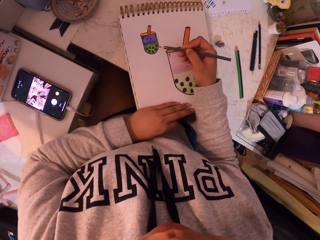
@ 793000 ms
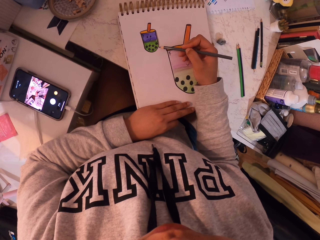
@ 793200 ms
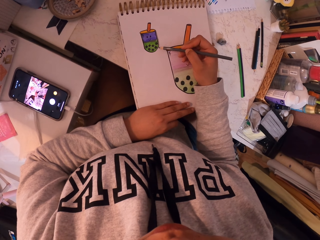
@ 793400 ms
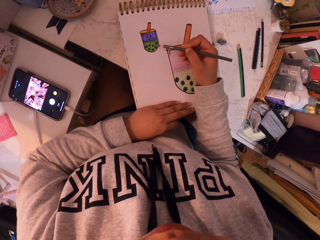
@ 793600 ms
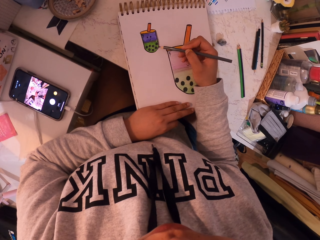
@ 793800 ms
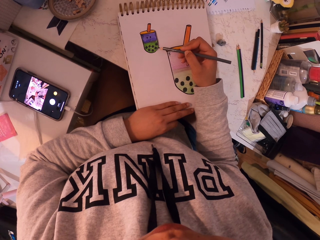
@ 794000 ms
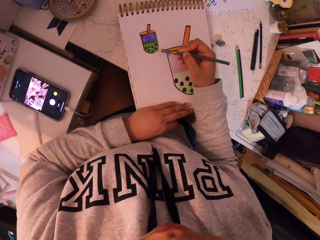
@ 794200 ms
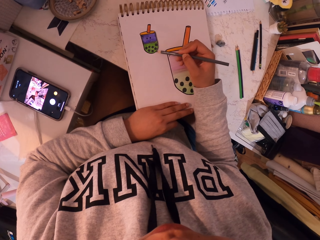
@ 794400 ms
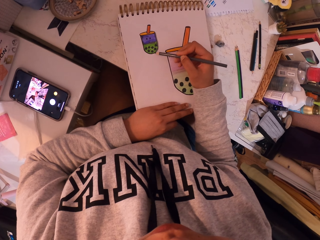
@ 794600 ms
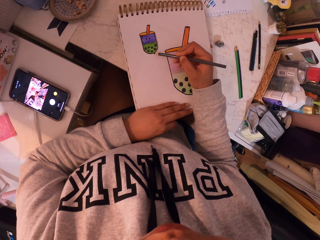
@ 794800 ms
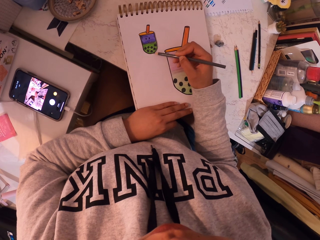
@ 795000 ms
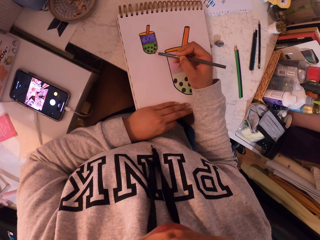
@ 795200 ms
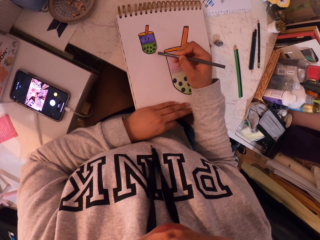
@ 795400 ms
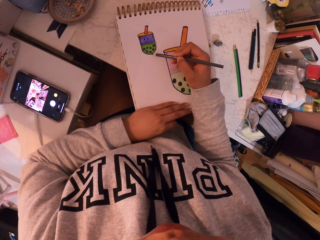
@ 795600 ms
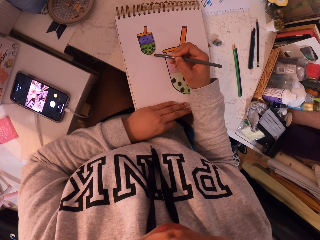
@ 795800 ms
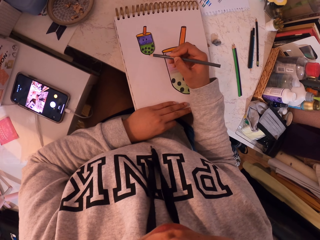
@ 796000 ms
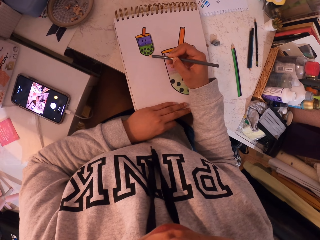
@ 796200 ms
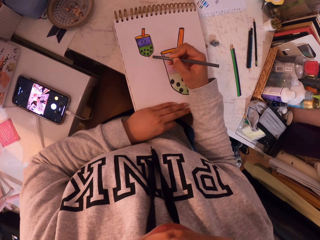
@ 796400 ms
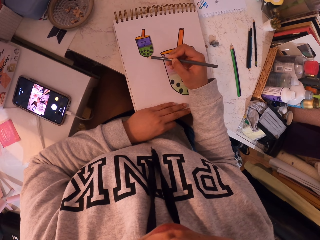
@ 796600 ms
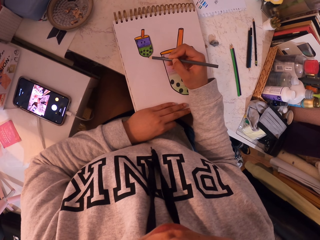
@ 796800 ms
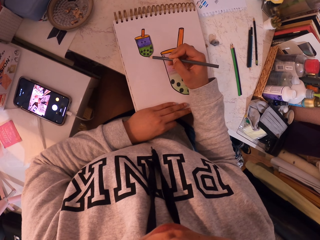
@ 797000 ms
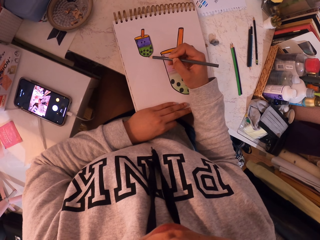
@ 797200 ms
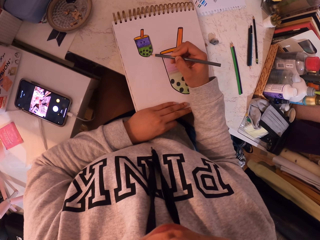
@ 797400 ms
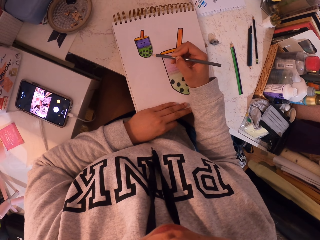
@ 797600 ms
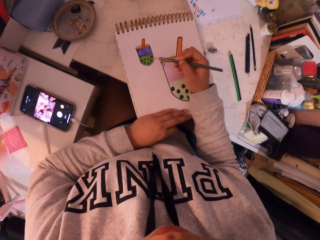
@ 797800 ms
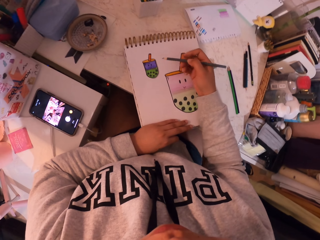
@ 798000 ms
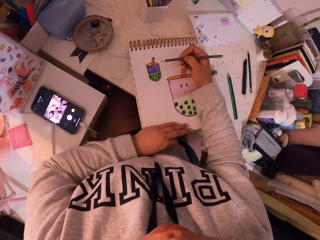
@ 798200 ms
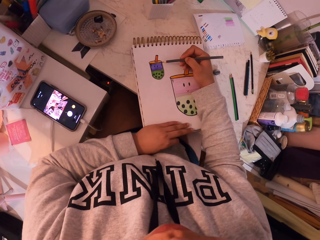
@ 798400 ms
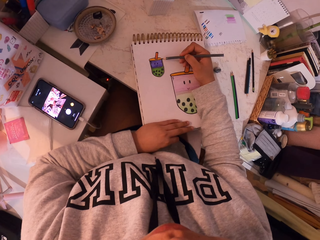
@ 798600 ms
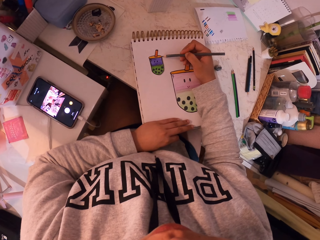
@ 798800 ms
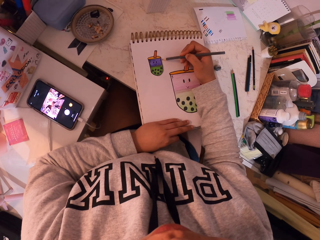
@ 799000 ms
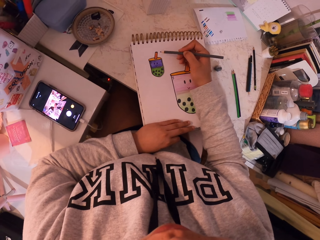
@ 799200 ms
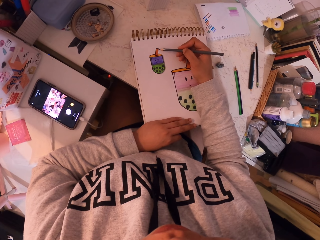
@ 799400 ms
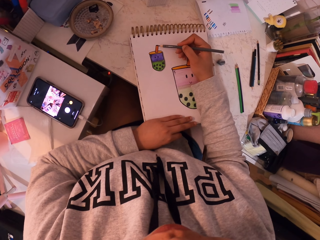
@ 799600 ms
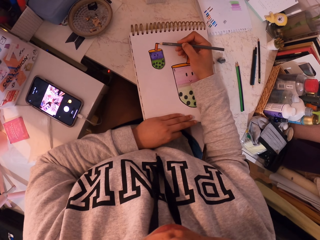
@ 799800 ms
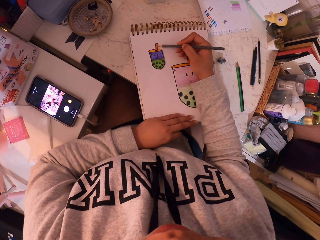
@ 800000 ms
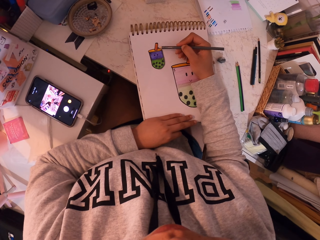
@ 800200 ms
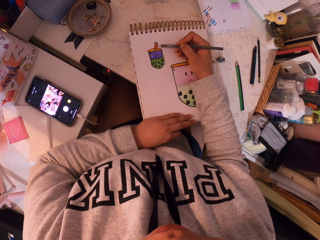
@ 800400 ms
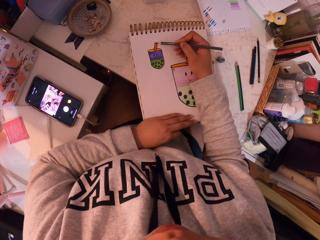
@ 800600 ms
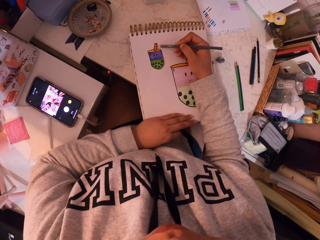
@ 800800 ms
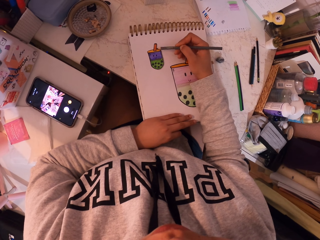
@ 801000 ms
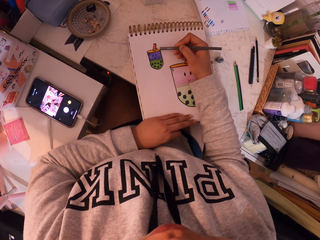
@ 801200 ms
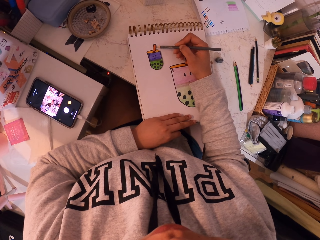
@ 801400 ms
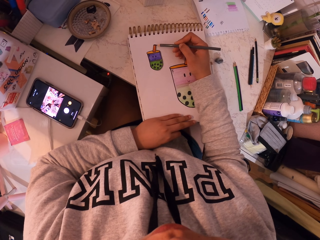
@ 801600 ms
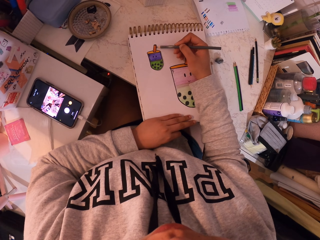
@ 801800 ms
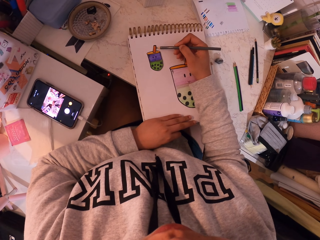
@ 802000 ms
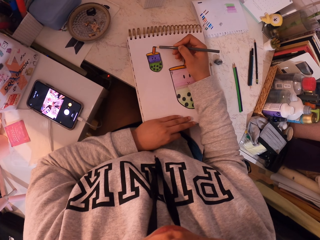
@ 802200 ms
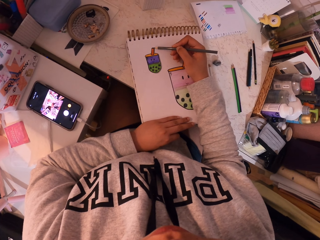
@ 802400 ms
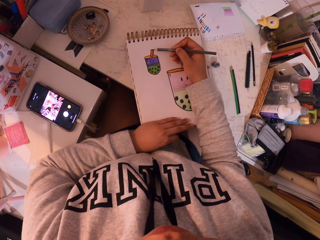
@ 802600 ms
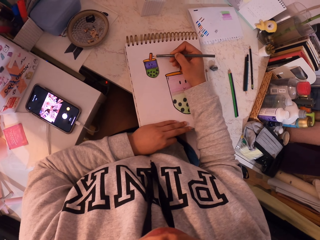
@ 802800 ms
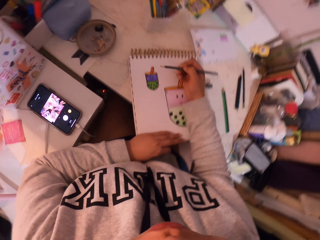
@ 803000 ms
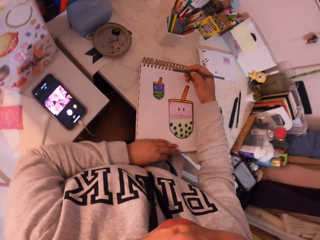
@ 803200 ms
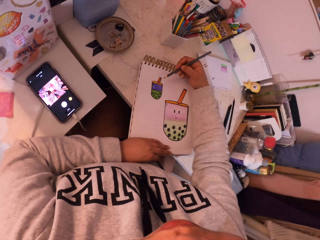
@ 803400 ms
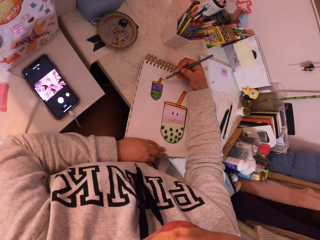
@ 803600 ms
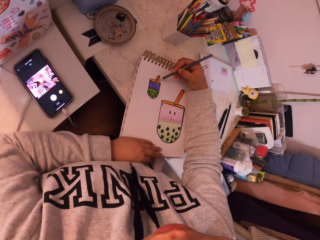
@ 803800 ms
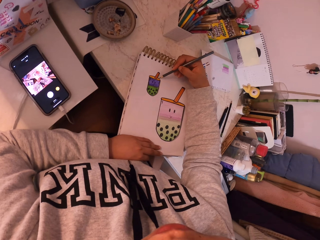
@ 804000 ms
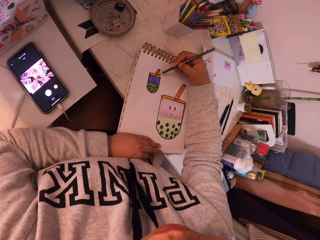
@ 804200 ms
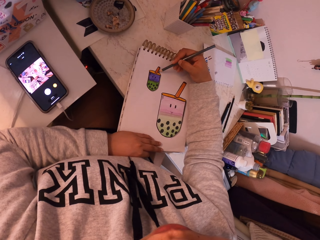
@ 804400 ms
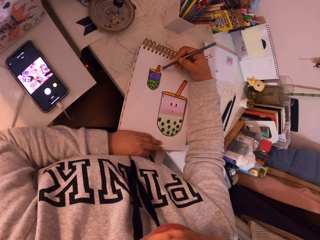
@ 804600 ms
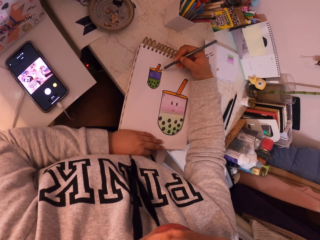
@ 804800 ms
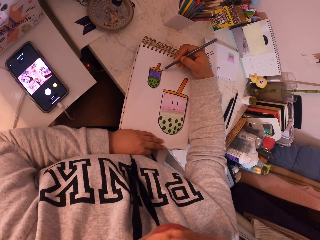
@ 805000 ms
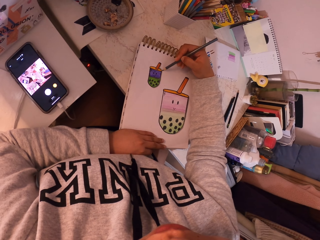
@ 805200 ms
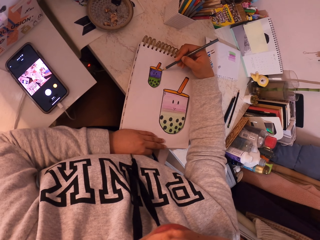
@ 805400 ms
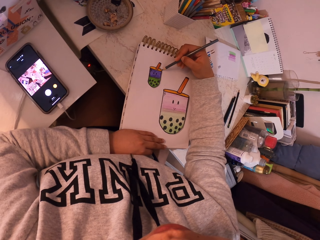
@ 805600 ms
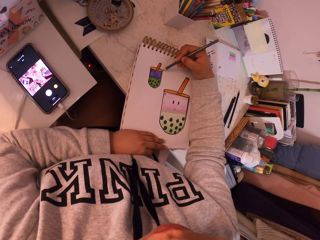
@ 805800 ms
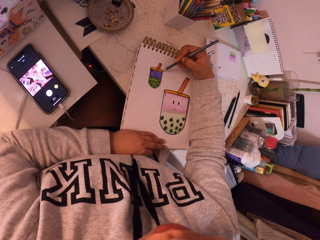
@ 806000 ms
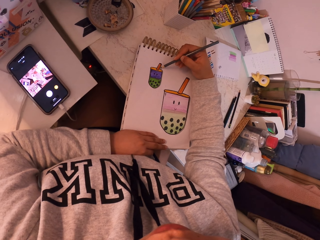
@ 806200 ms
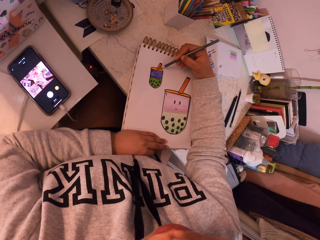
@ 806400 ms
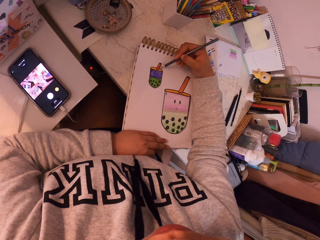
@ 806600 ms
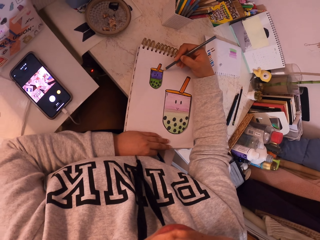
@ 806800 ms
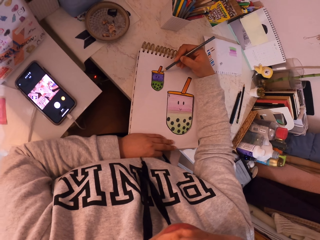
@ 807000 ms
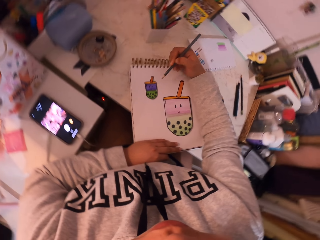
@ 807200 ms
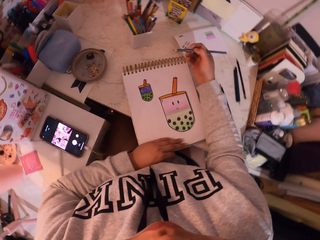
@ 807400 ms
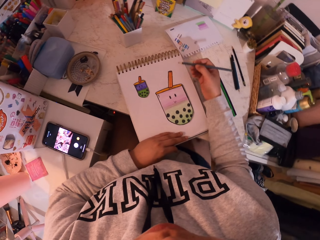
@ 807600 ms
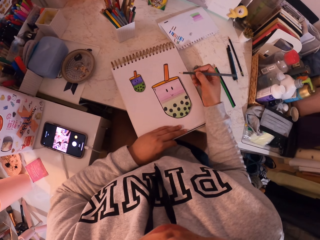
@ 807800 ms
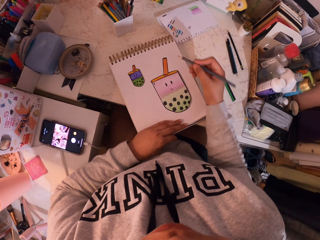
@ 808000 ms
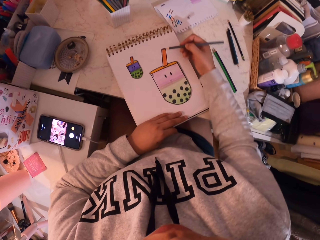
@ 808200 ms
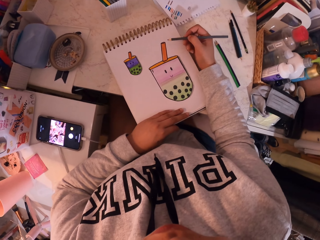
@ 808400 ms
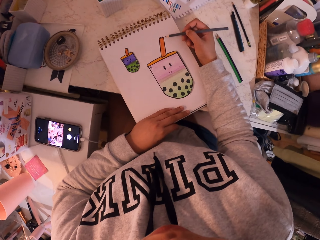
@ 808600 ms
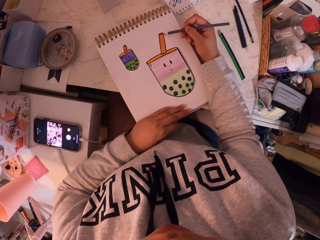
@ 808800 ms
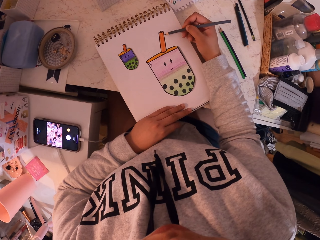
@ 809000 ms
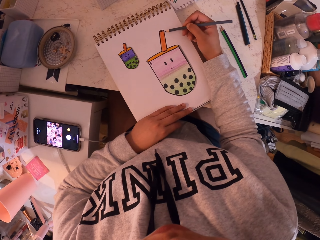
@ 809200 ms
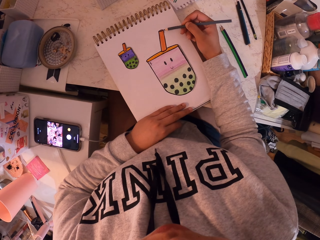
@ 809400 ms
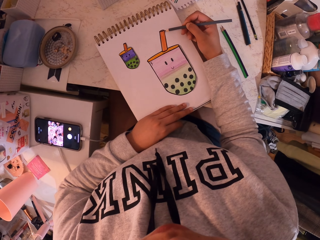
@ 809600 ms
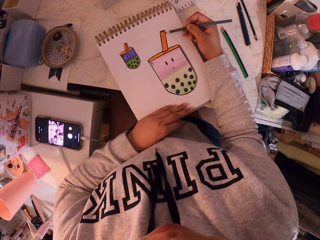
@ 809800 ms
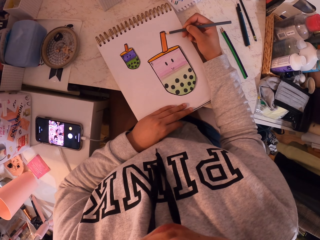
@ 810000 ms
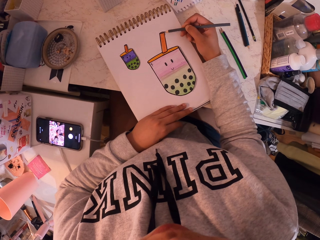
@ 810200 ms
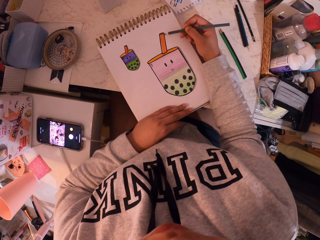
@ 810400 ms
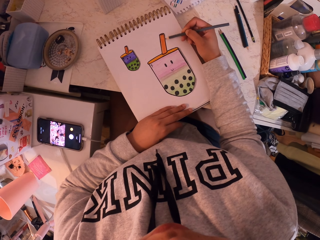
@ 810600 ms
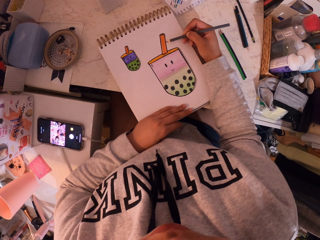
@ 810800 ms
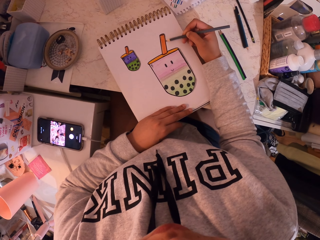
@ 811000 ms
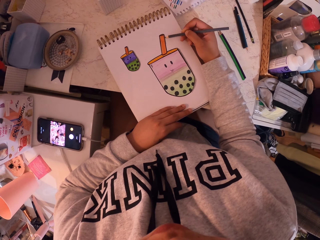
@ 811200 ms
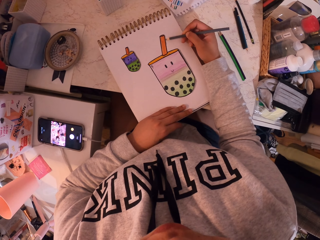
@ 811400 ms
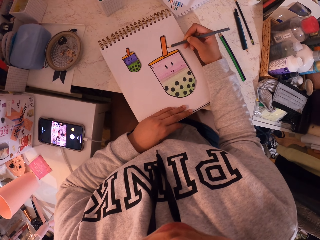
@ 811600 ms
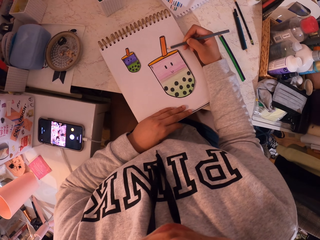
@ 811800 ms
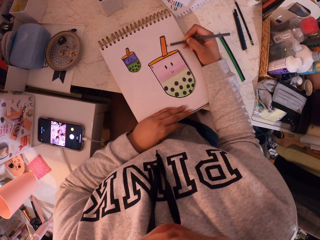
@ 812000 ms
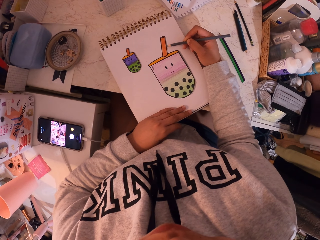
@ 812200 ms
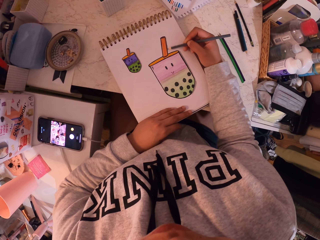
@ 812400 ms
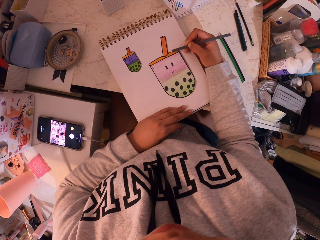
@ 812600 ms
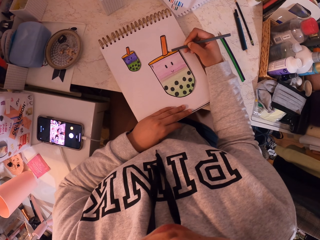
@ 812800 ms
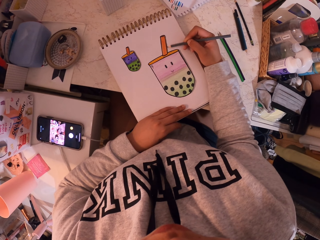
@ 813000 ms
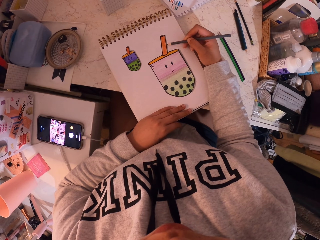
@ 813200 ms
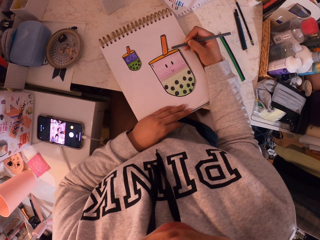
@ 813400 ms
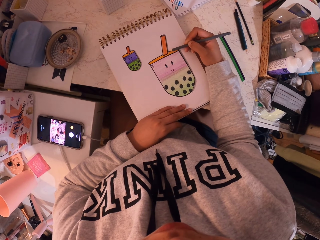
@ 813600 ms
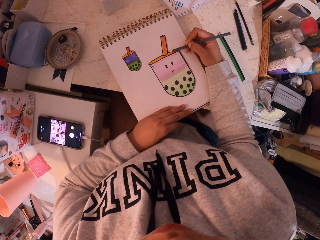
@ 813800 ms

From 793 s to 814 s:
The camera wearer paints the bigger drawing with the black pen.
